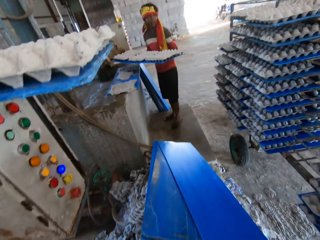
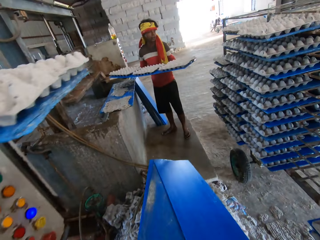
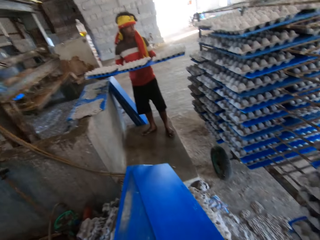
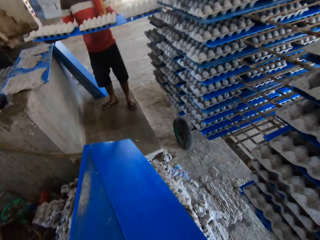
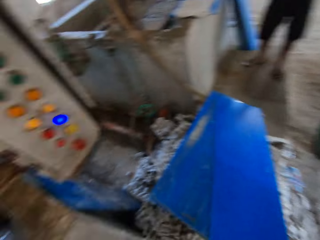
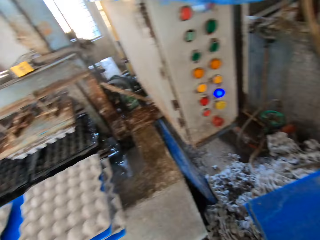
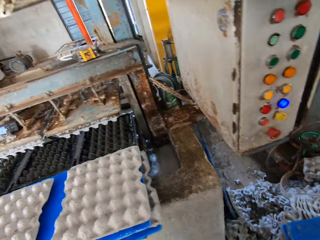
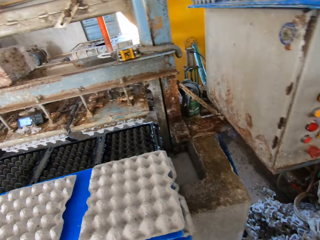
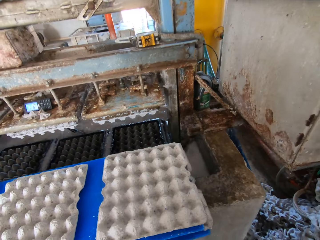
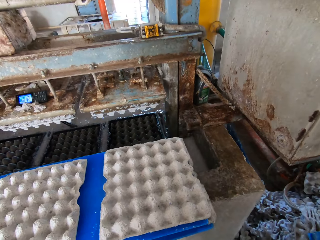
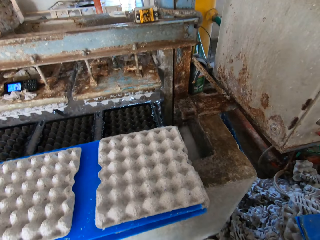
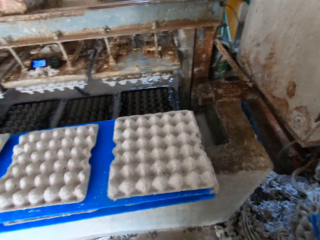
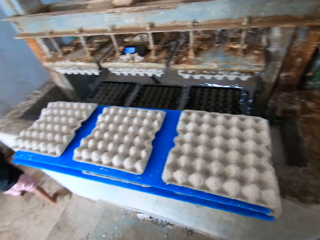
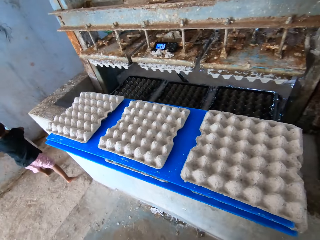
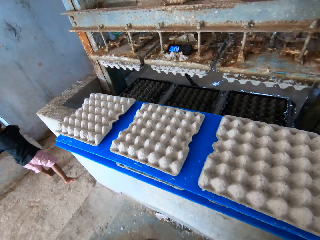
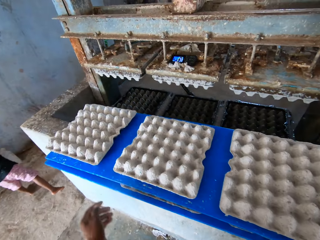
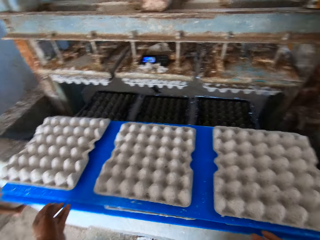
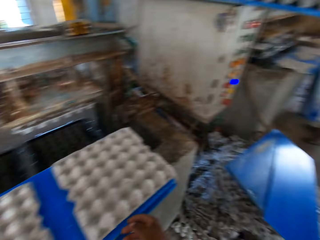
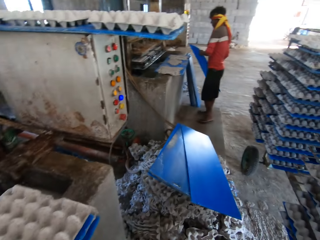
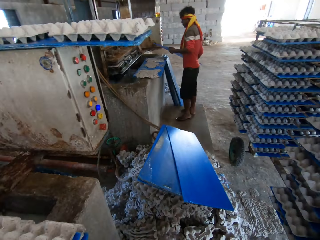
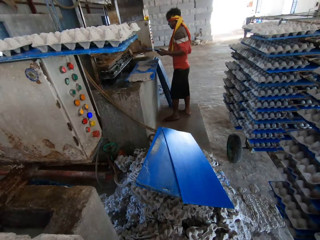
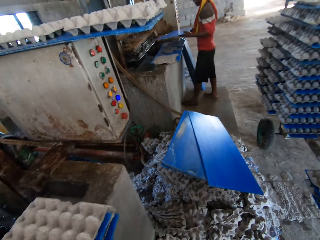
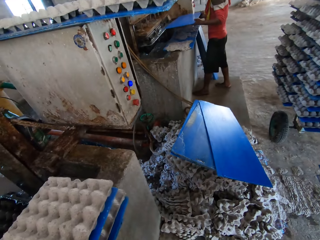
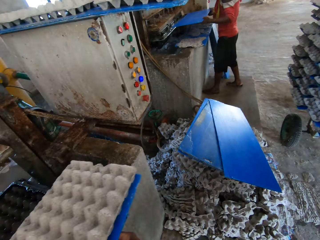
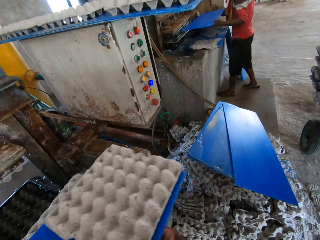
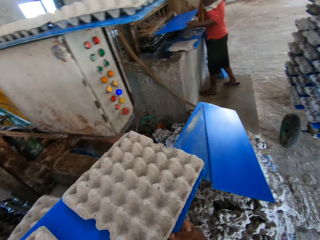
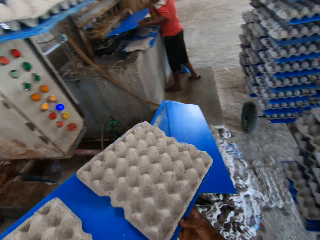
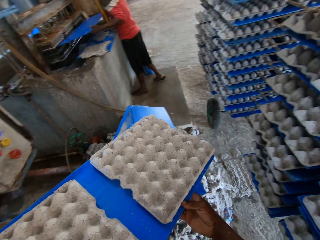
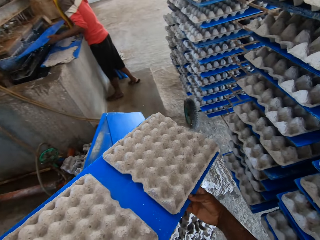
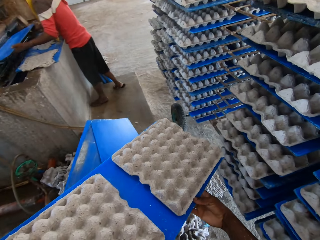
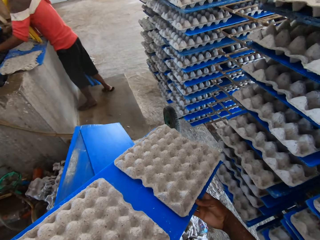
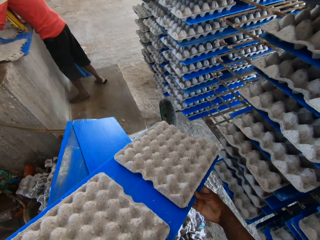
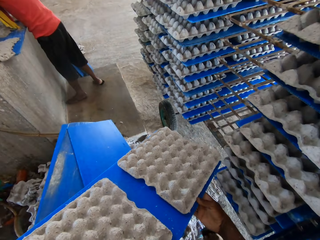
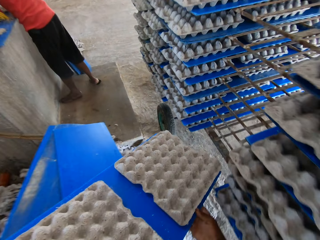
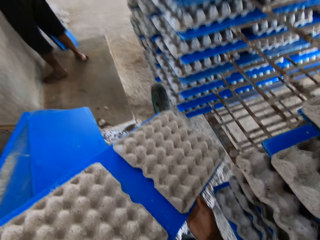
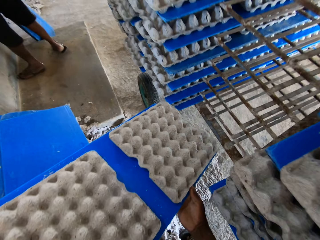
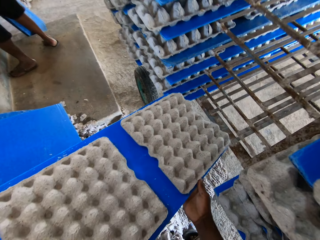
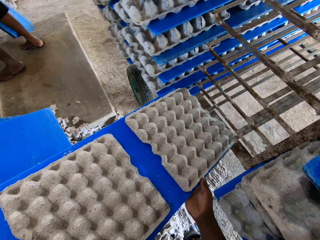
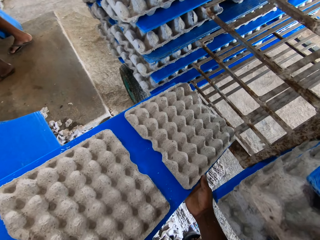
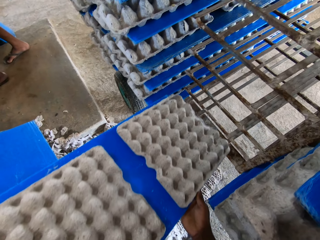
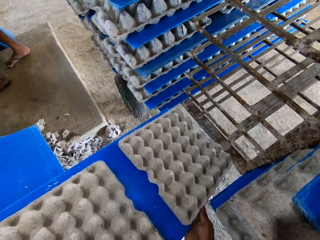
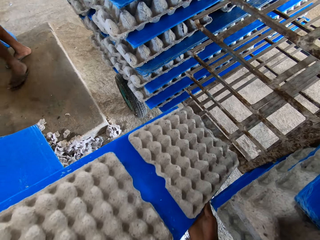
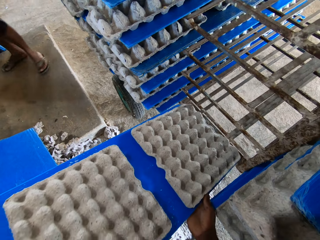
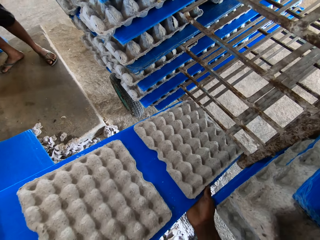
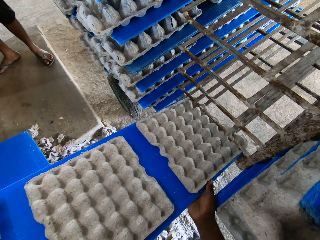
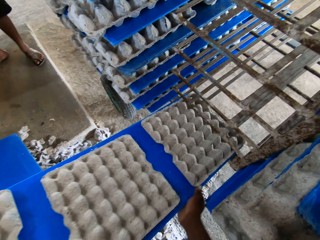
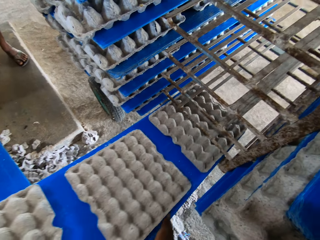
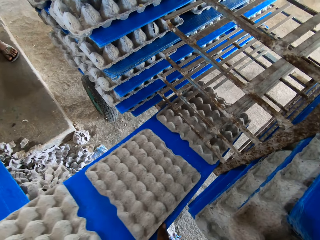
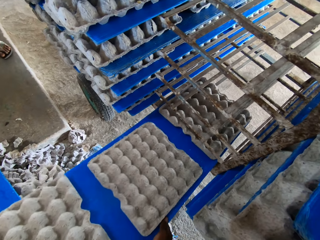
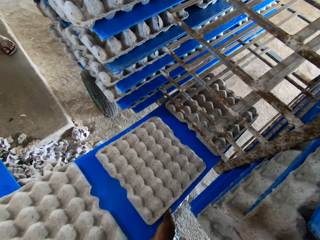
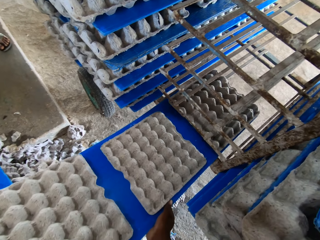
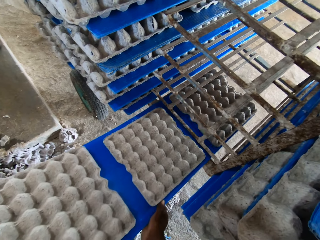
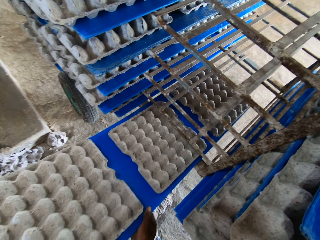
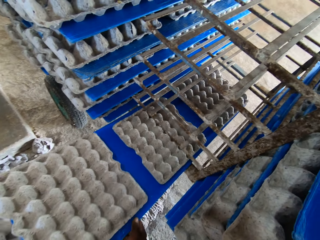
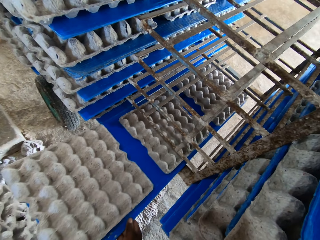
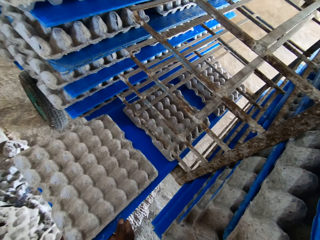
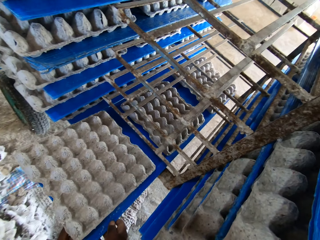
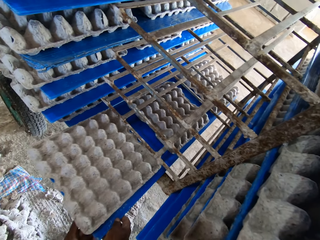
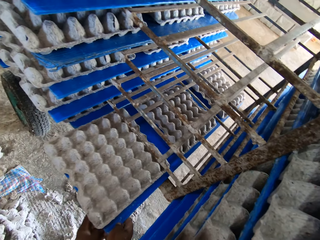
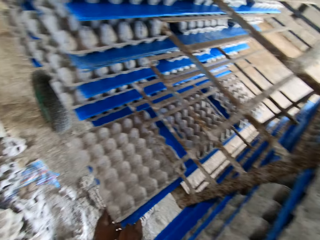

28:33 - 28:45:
A man stacks the egg cartons on the polypropylene plastic in his hands on the rack. The camera wearer looks around. He picks the egg cartons on the polypropylene plastic from the wall of the egg pulp machine with his hands. He stacks the egg cartons on the polypropylene plastic in both hands on the rack.

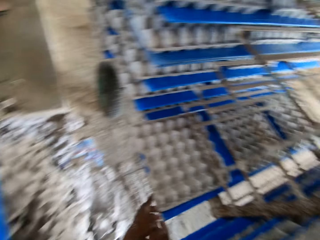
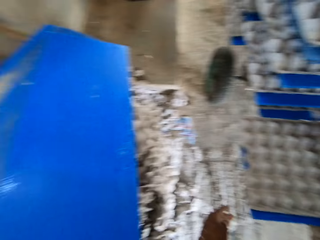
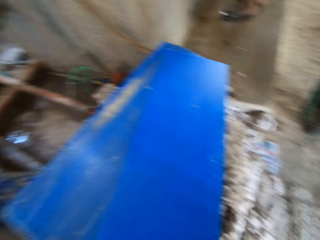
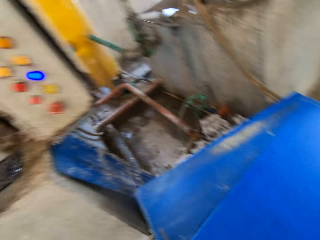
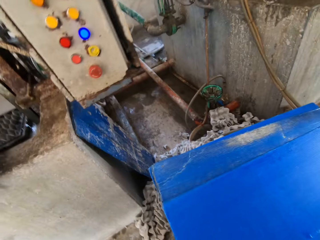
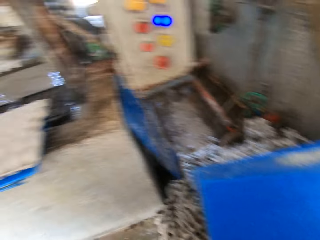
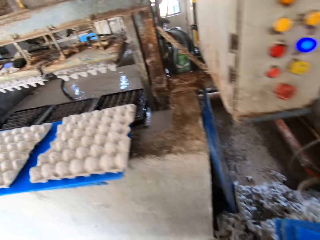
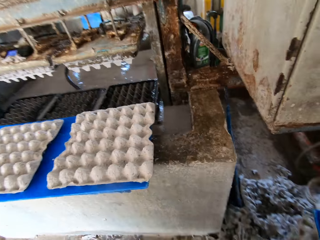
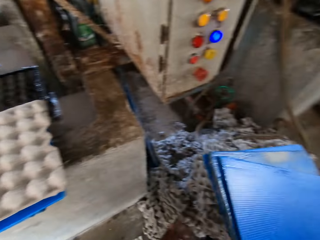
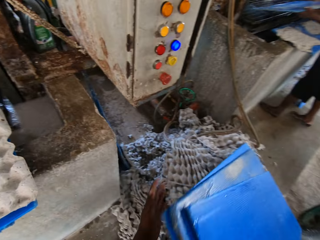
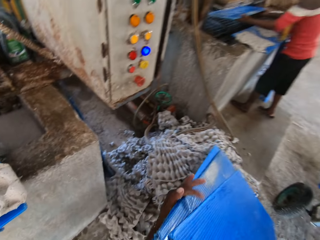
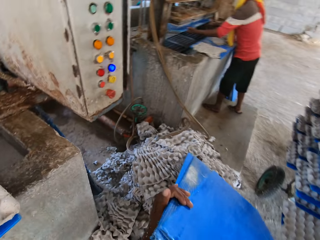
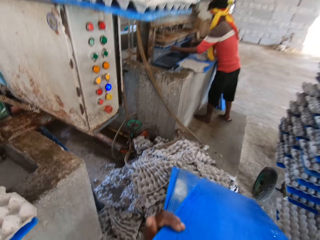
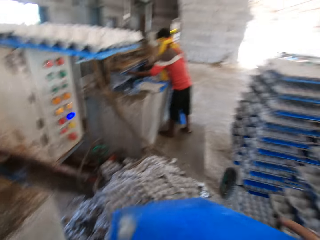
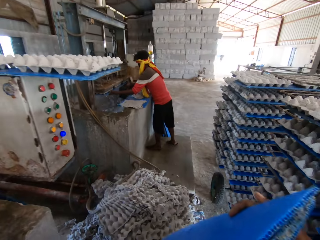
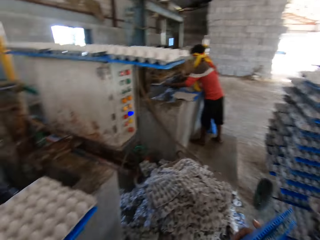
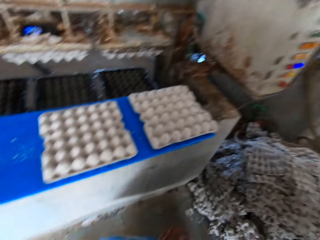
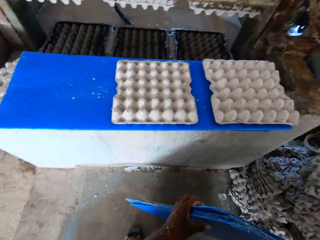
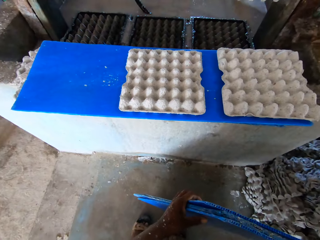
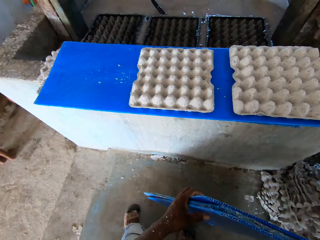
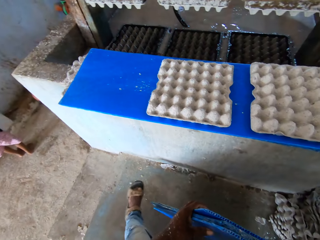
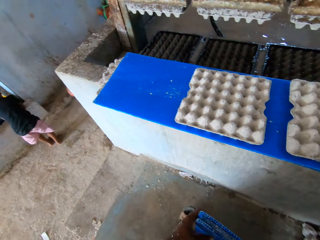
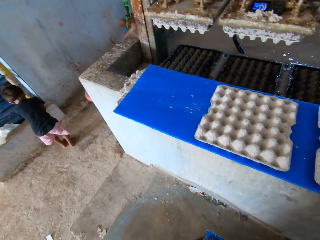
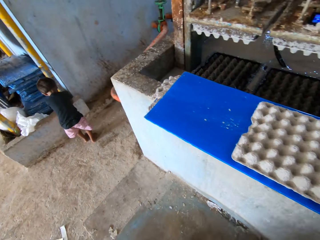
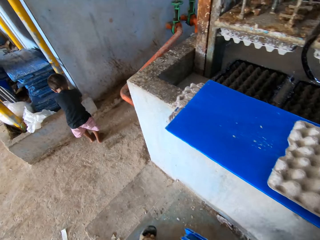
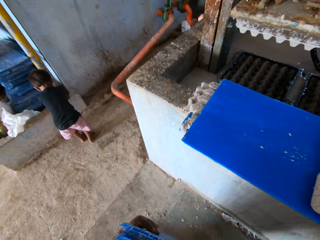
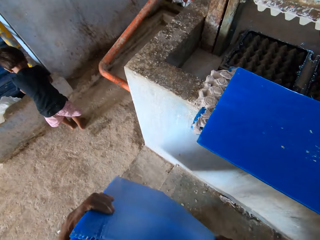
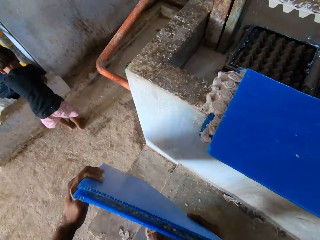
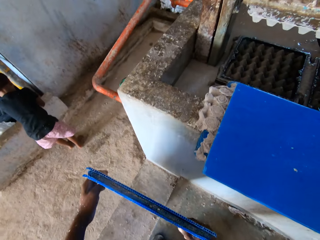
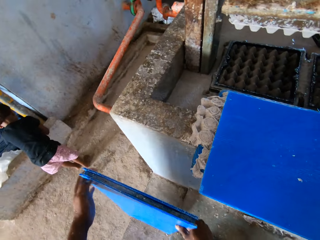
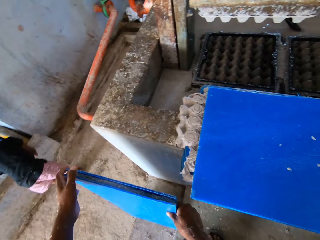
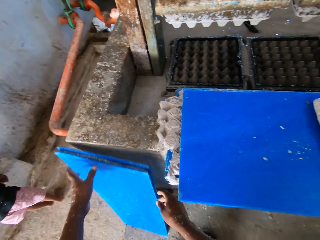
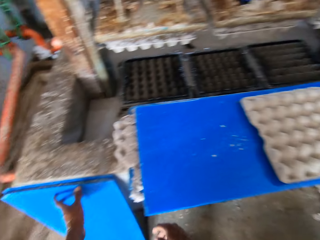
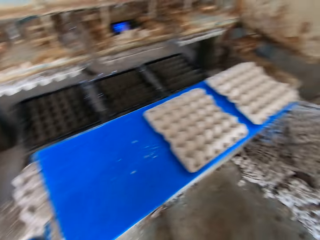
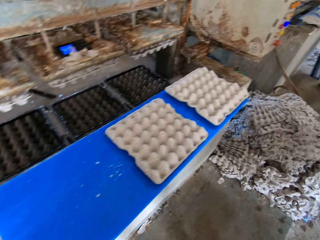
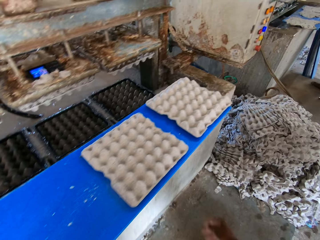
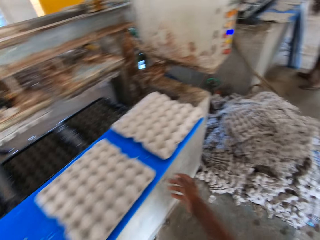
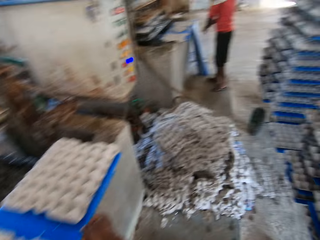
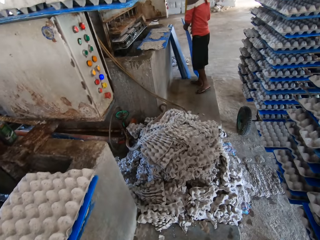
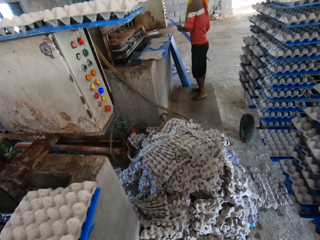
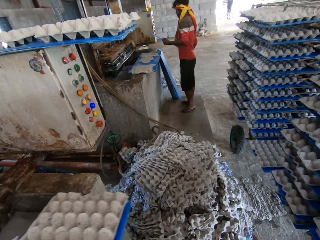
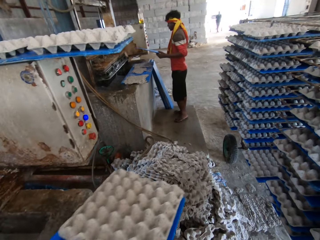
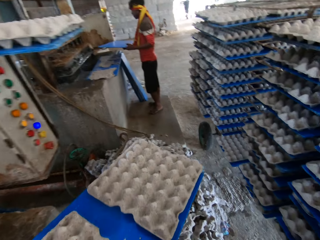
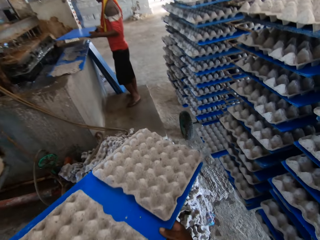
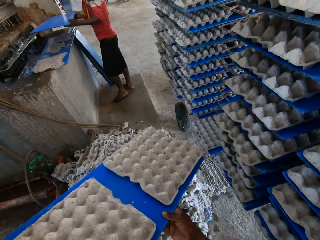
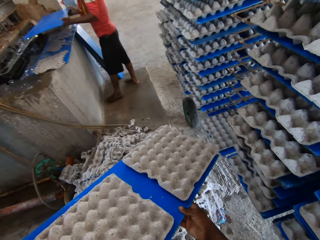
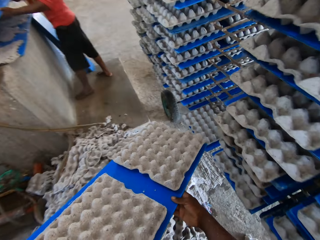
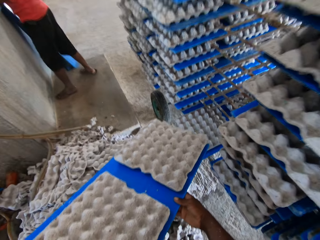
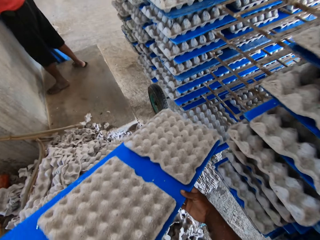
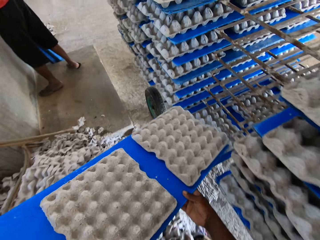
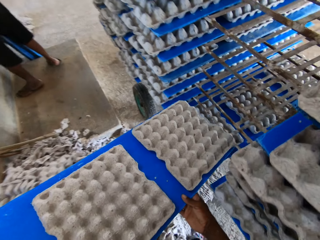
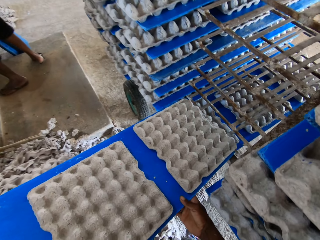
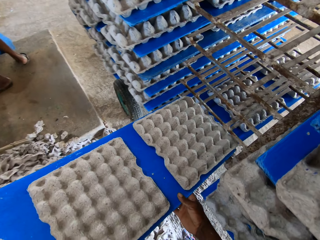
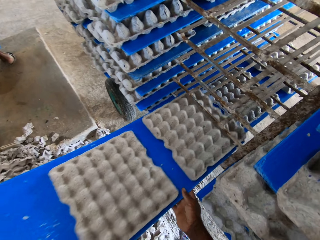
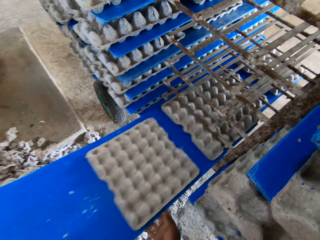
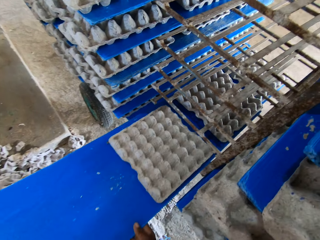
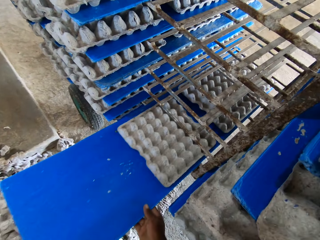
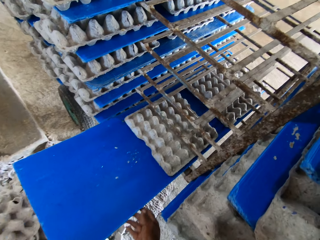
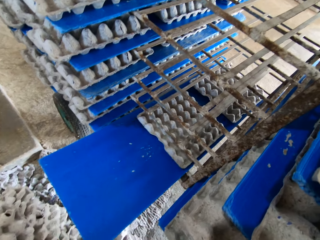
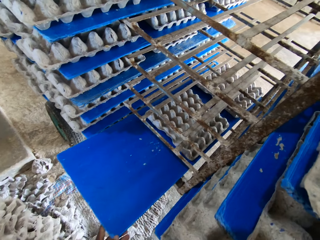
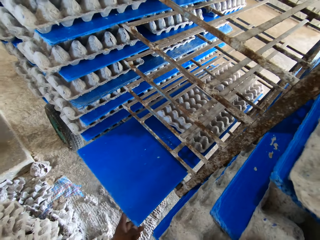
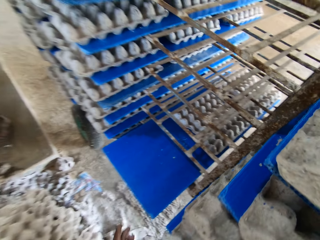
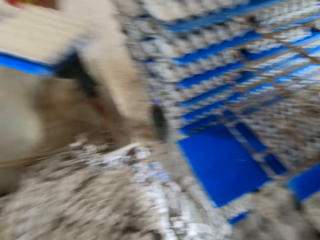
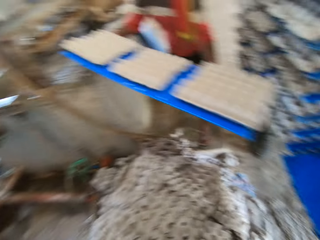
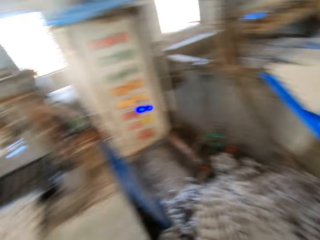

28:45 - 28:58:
The camera wearer picks polypropylene plastics from the stack of waste egg crates on the floor with his hands. He moves towards the block. He places the polypropylene plastics in his hands by the wall of the egg pulp machine. He picks the egg cartons on the polypropylene plastic from the wall of the egg pulp machine with his hands. He walks towards the wheelbarrow. He stacks the egg cartons on the polypropylene plastic in both hands on the rack.
